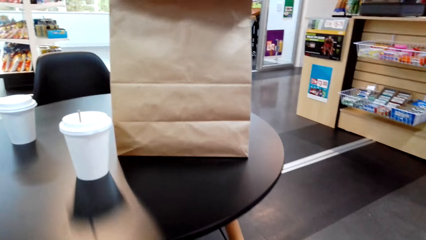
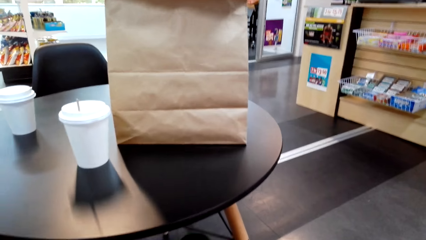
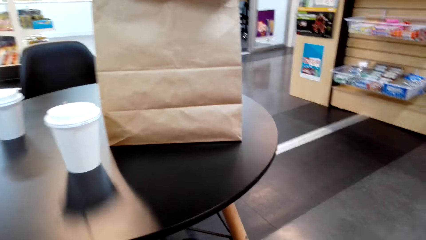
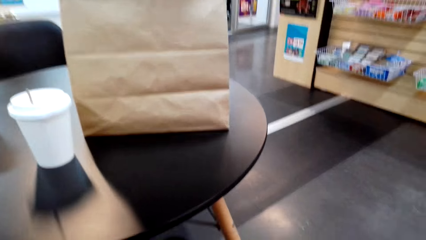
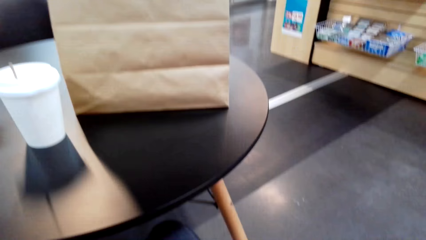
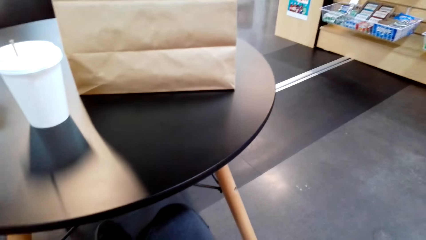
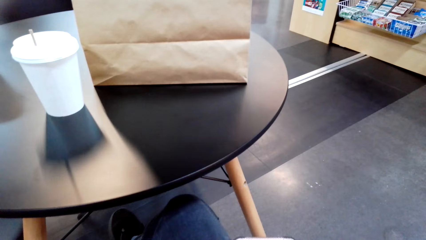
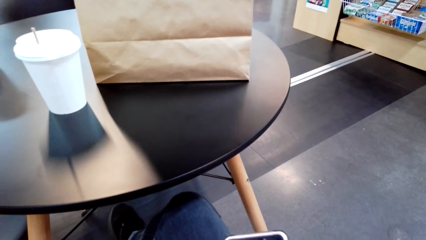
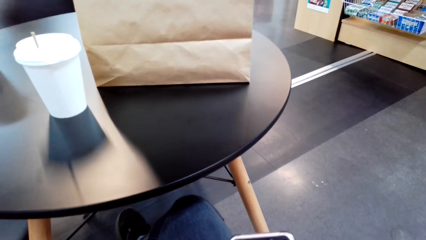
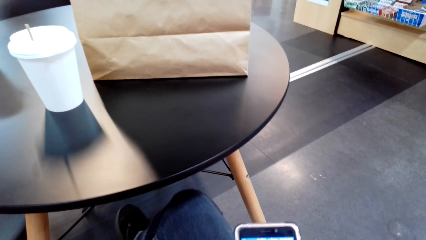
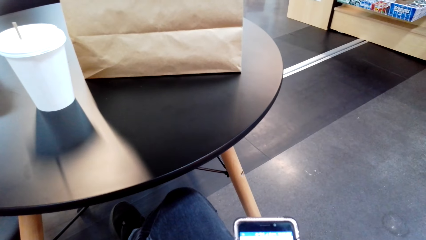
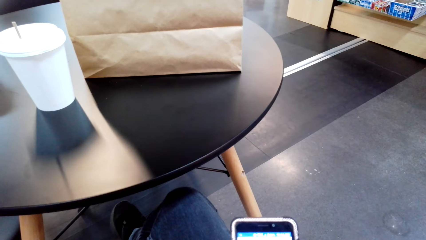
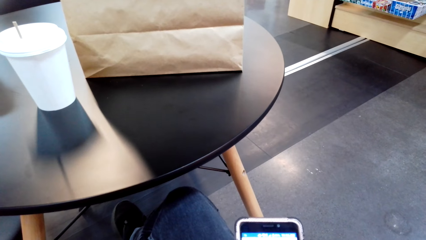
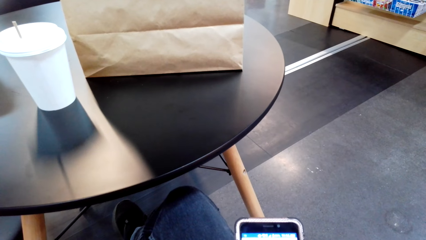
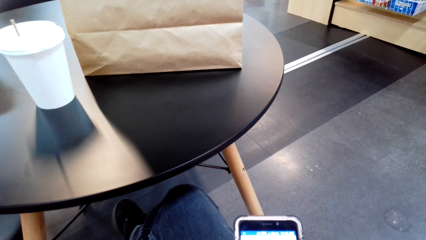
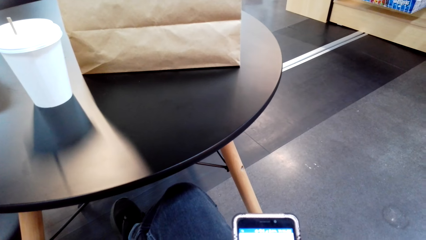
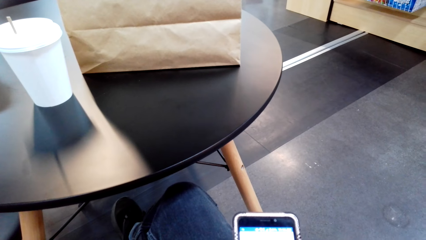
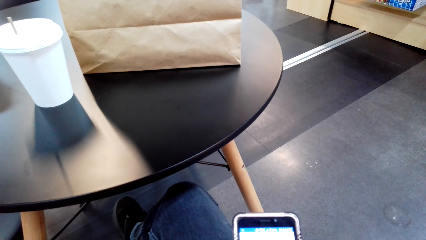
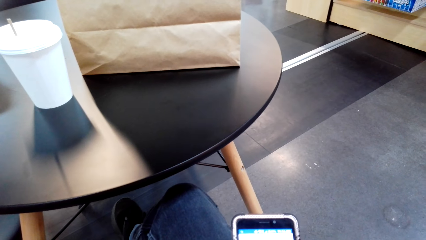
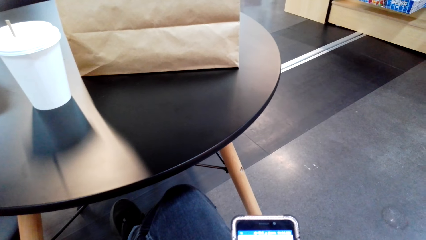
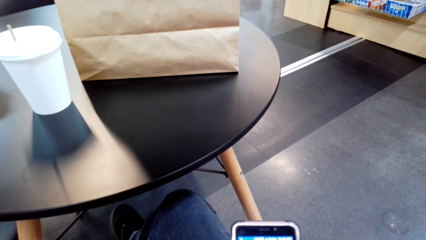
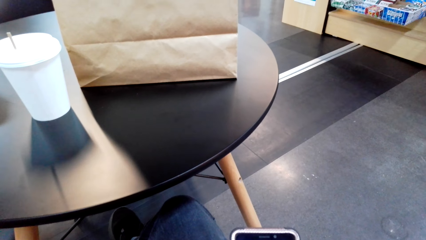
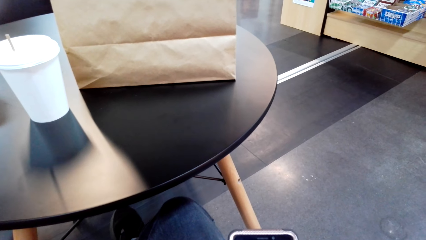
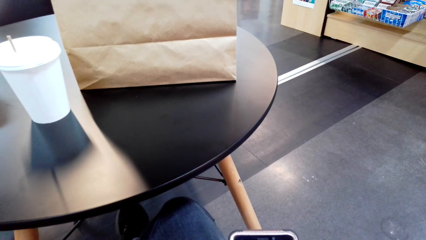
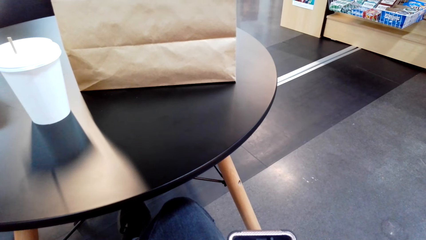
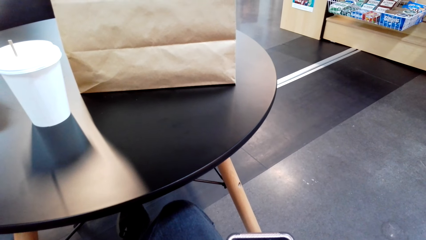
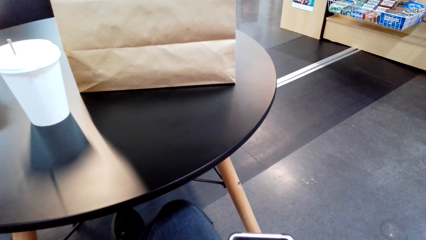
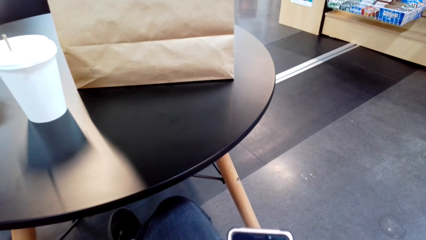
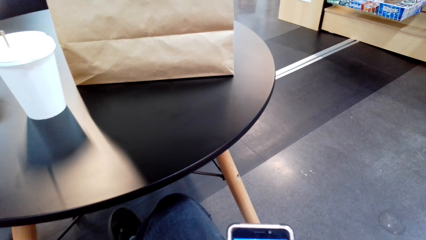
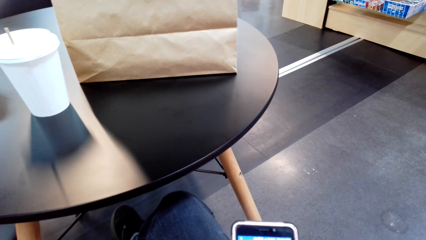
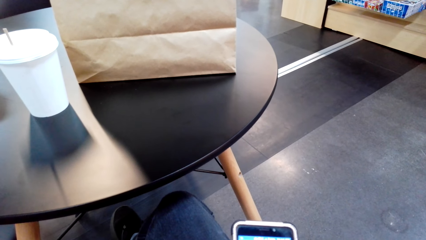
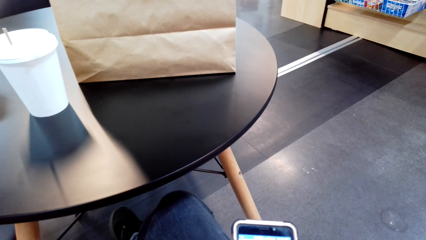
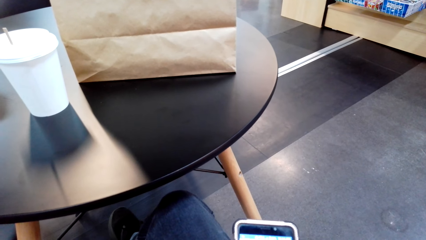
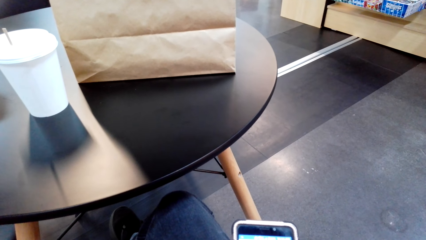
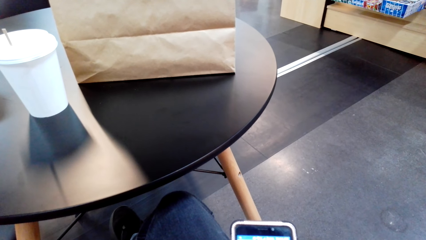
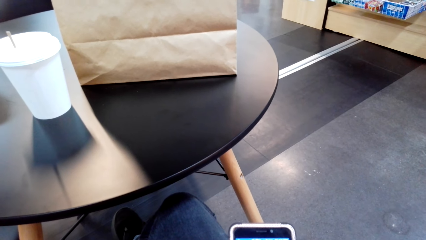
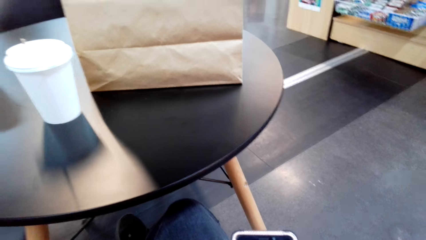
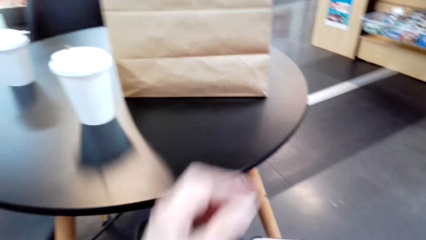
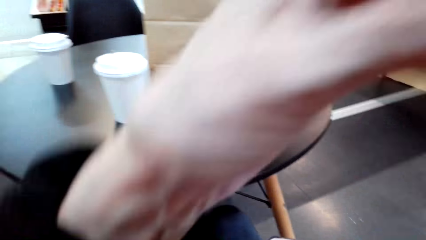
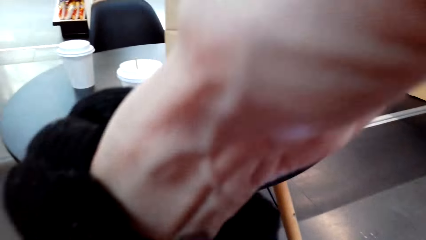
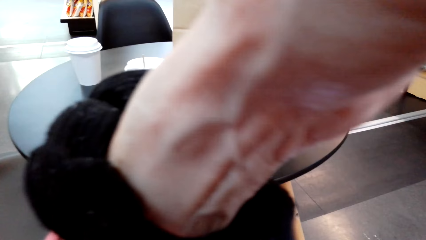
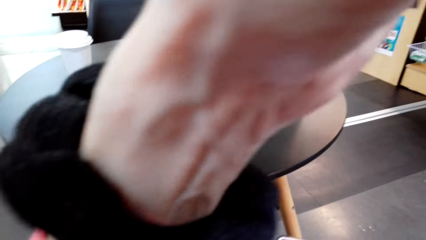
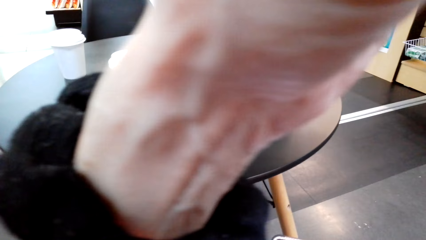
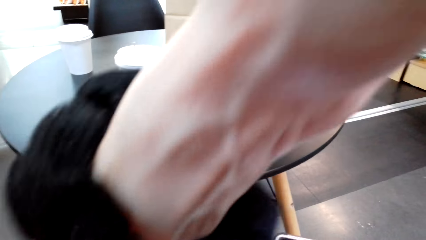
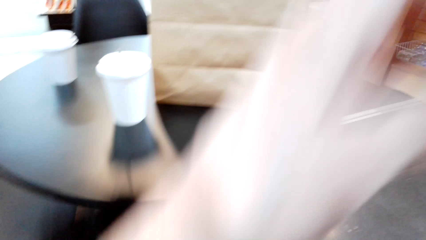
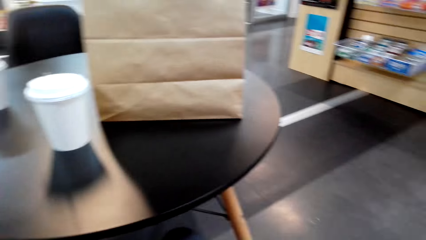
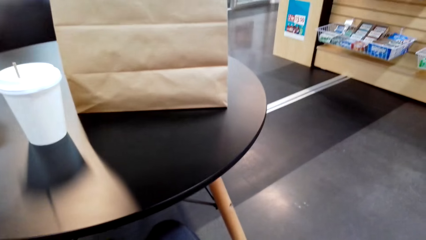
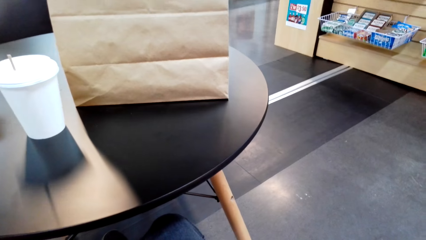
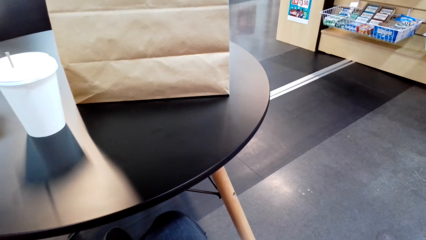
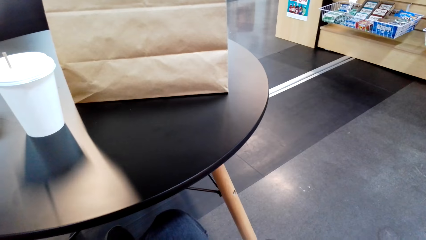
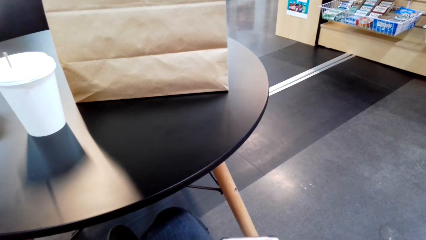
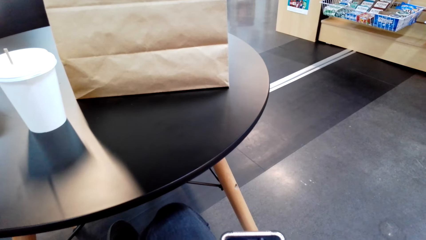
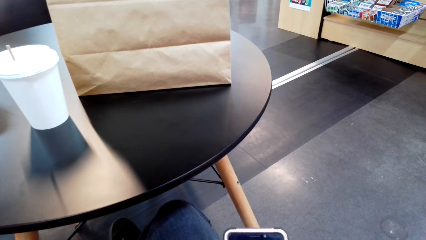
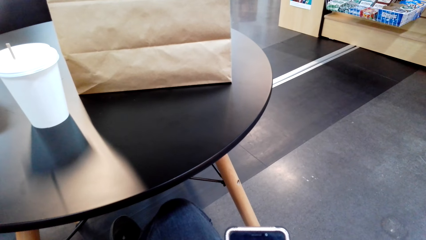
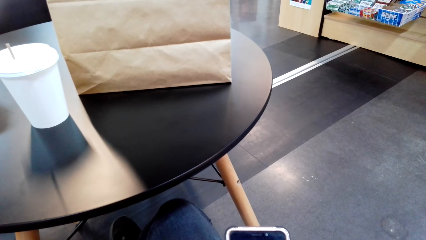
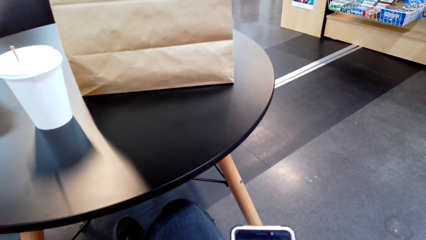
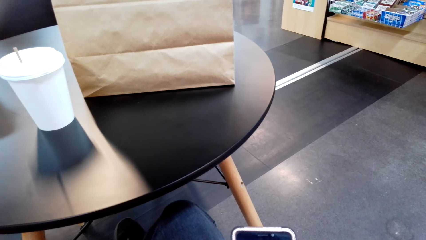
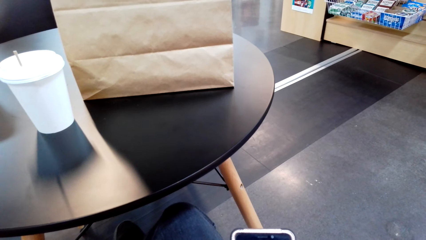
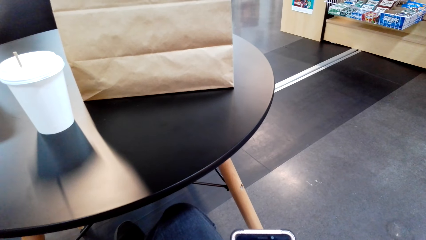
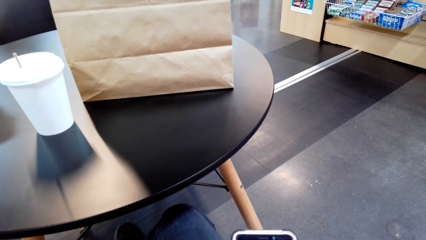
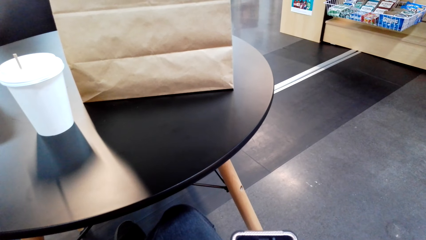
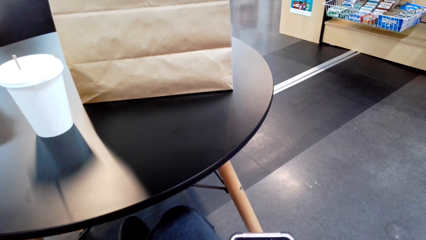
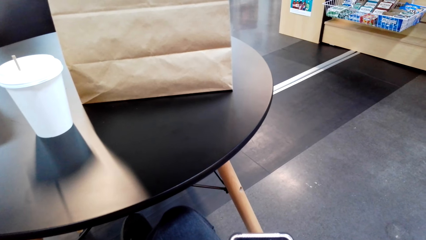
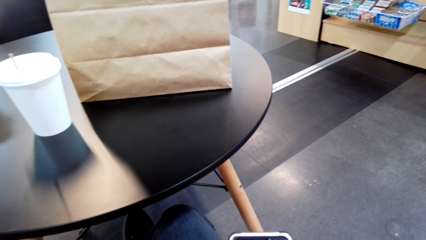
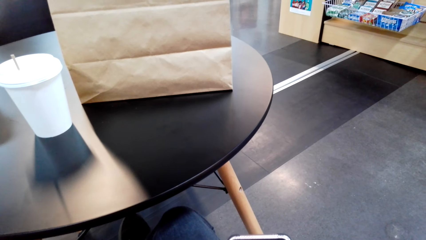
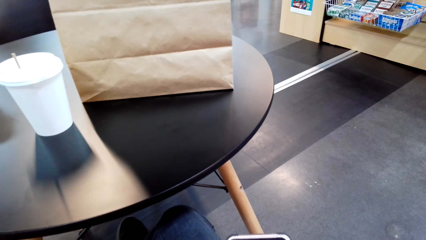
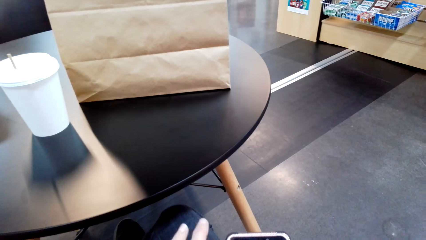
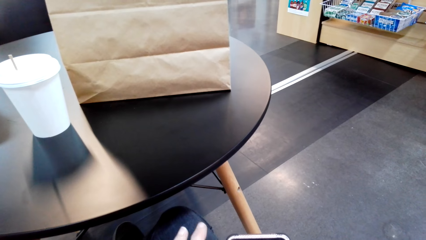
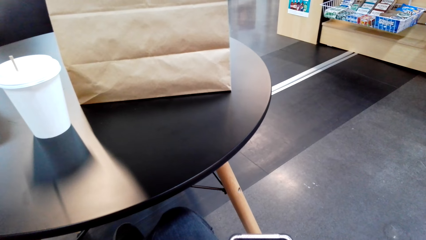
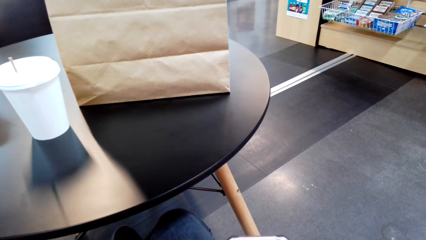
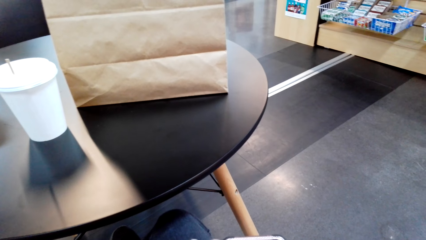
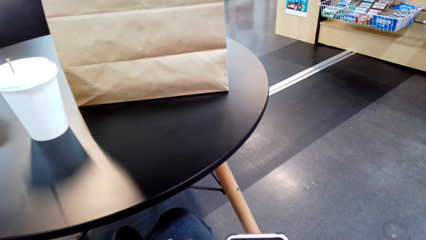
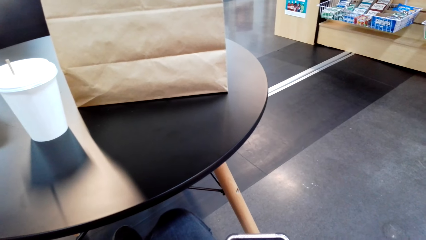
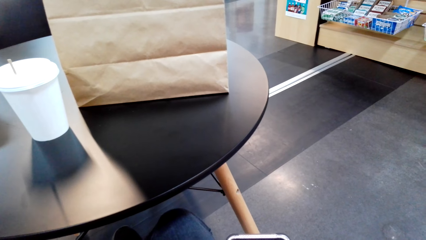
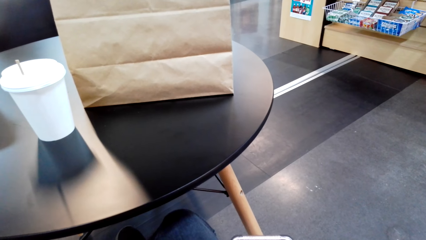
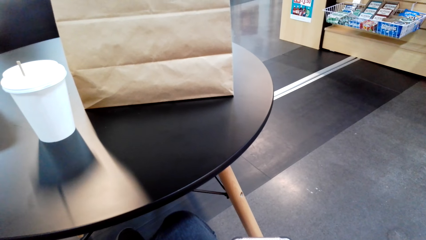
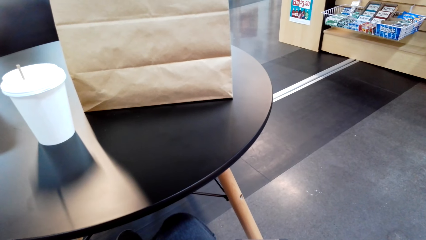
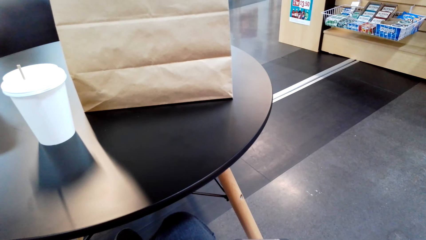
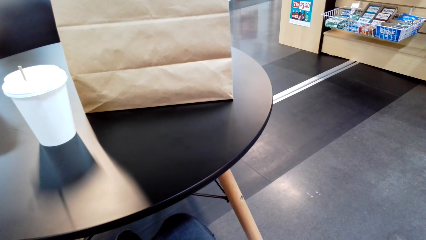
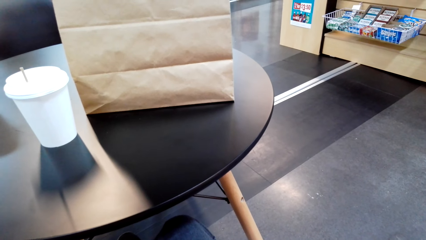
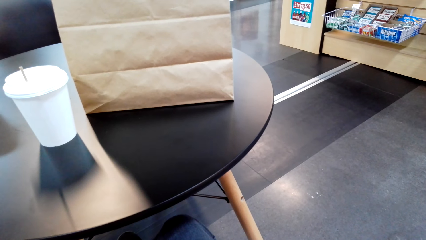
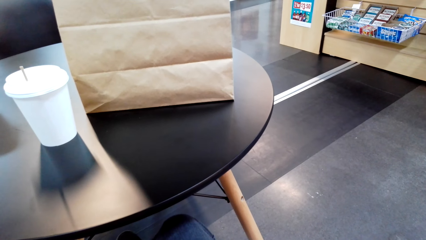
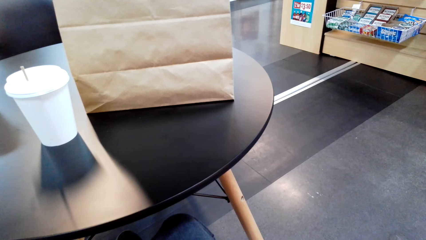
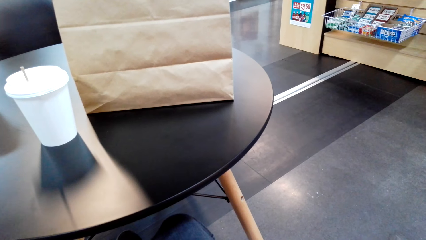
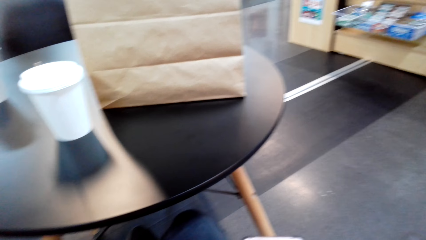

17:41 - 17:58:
The camera wearer dials the phone. A person scrolls the phone. The camera wearer touches their head. The person lifts the hand up. The camera wearer dials the phone. The person scrolls the phone.
